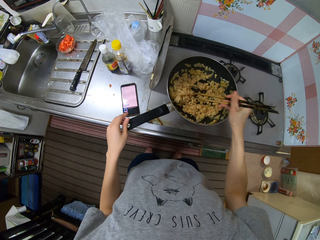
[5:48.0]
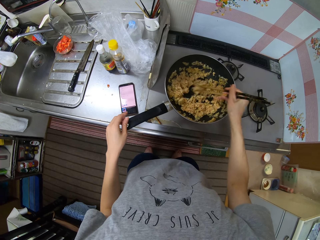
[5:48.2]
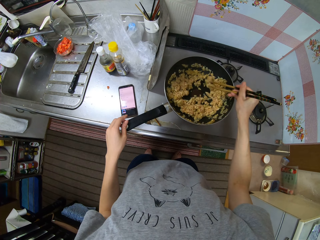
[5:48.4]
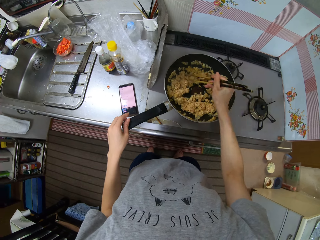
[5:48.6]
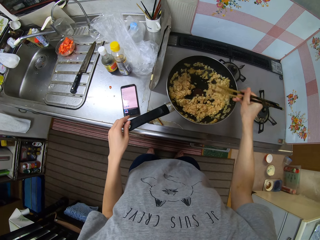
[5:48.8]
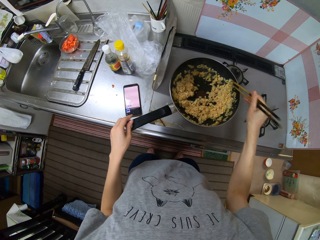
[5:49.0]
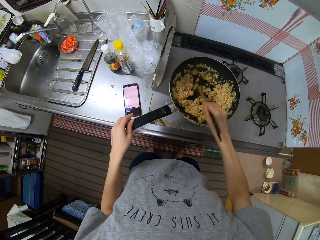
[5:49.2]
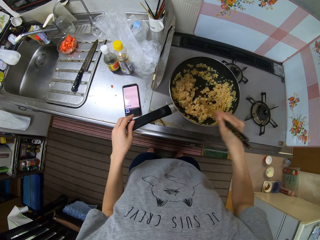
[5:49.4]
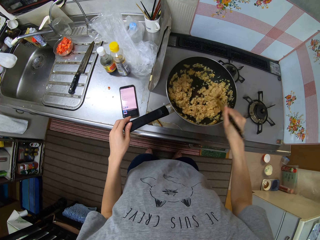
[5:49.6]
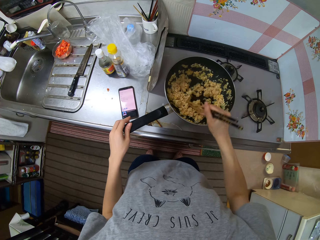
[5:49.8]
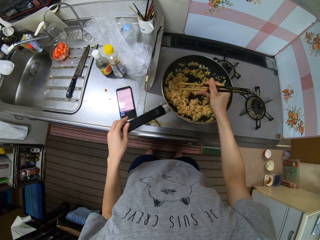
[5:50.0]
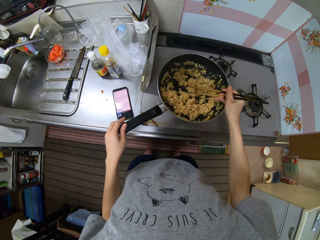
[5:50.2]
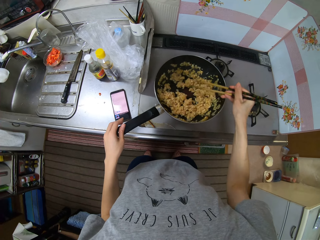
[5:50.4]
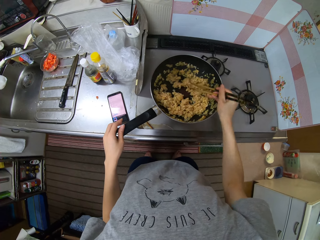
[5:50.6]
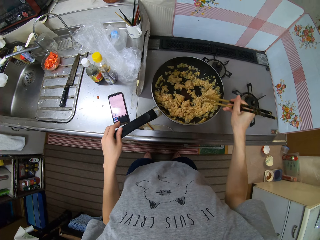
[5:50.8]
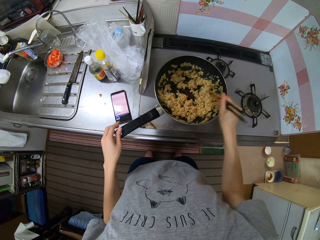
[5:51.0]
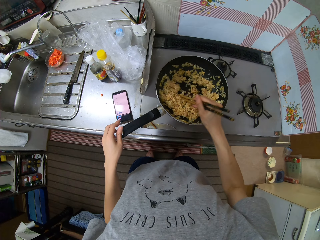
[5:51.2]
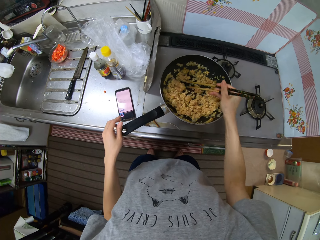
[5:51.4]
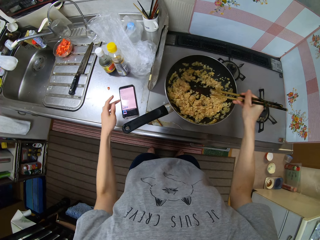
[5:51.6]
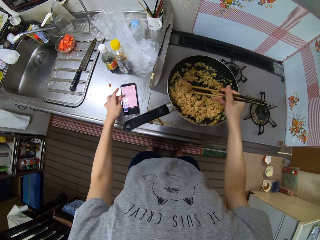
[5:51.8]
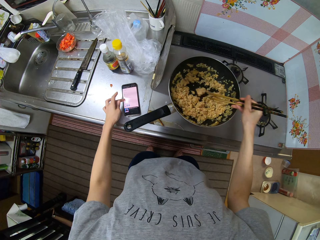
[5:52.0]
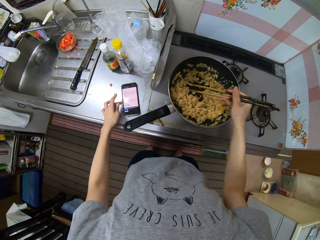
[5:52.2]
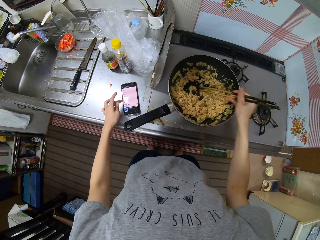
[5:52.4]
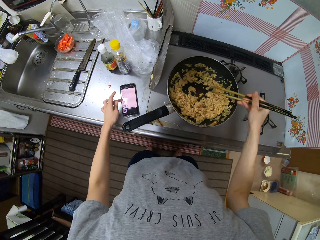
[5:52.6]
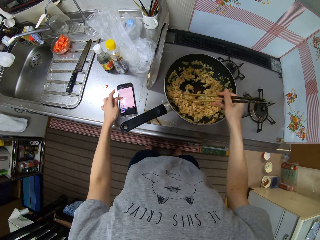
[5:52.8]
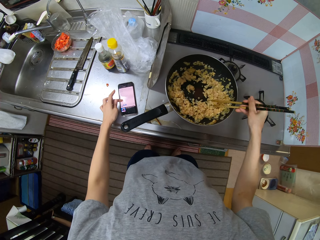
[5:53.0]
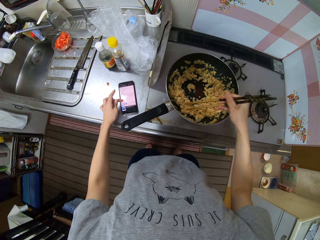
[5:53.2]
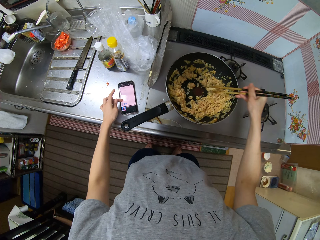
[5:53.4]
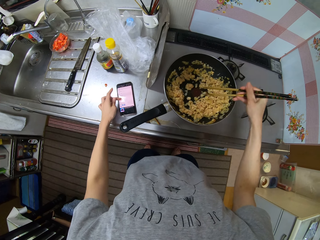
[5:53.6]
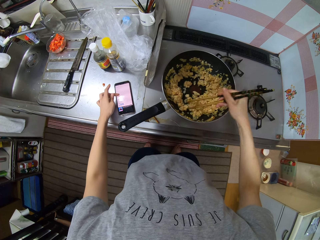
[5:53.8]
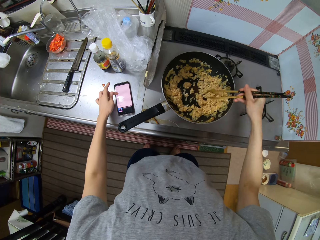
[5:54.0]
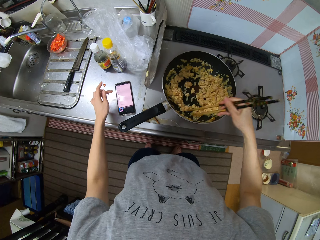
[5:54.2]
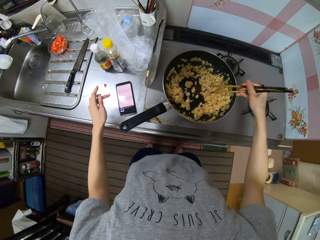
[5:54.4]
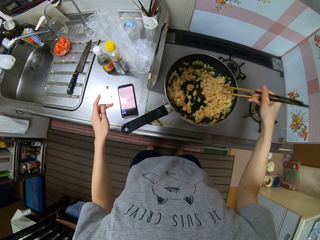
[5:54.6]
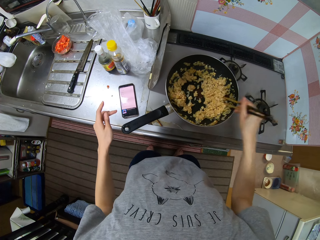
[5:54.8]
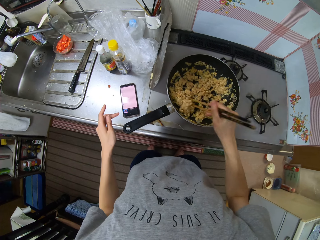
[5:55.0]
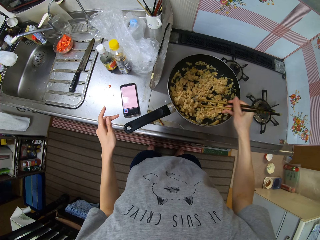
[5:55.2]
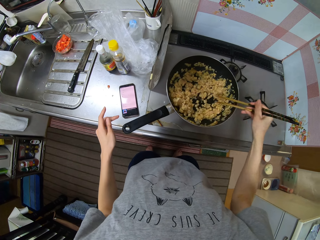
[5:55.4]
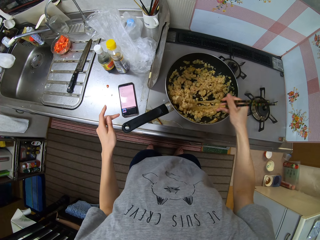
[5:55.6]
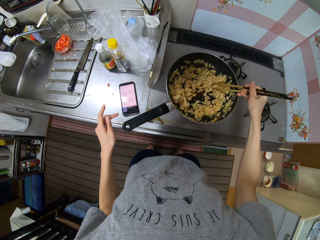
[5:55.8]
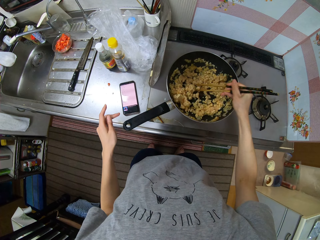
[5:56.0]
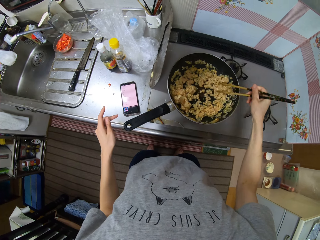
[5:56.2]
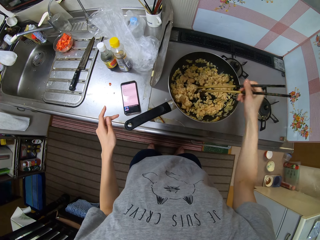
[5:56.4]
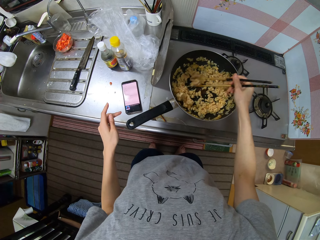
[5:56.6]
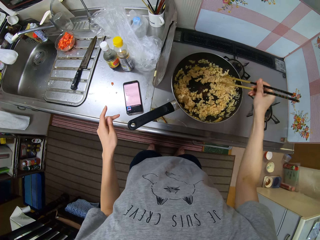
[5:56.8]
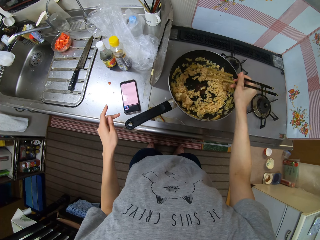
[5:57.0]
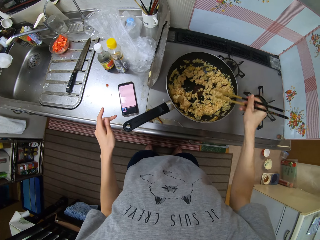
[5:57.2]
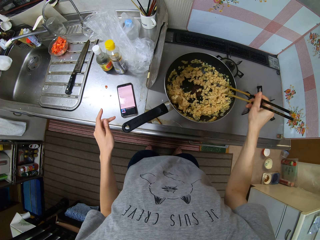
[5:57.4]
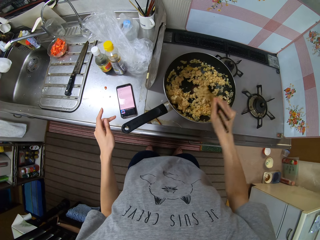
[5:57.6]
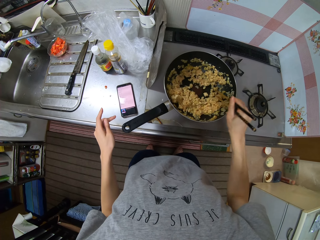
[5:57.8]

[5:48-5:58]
The camera wearer scrolls through the phone. They touch the phone.

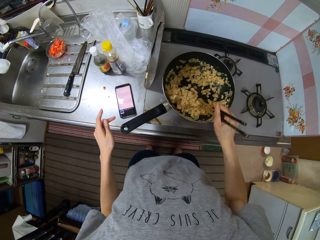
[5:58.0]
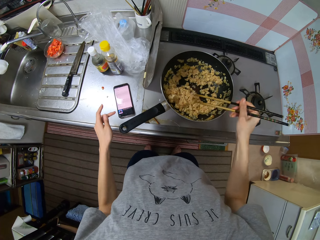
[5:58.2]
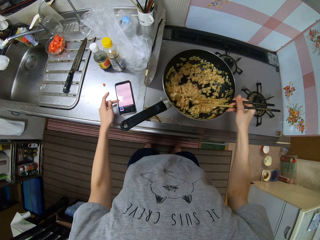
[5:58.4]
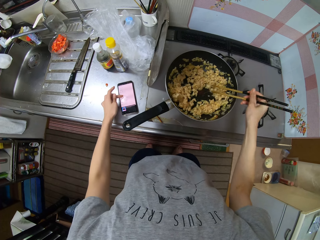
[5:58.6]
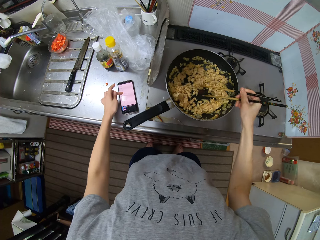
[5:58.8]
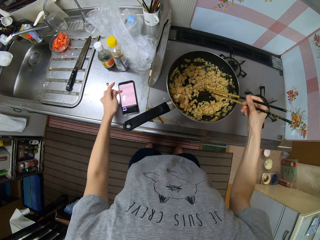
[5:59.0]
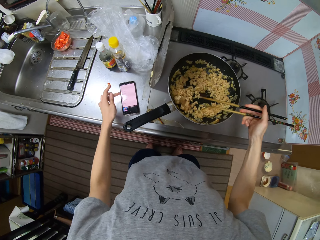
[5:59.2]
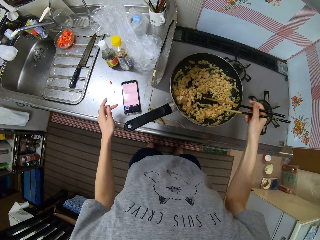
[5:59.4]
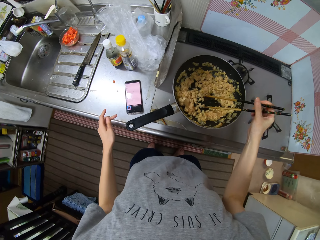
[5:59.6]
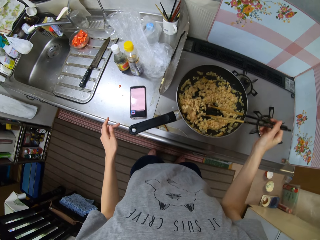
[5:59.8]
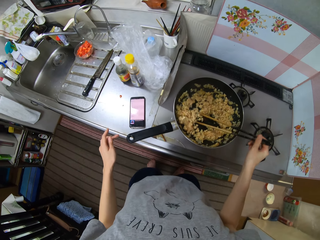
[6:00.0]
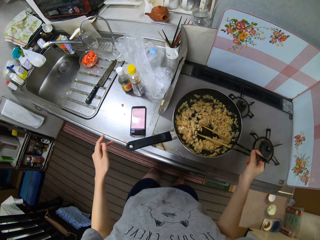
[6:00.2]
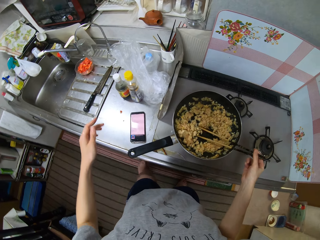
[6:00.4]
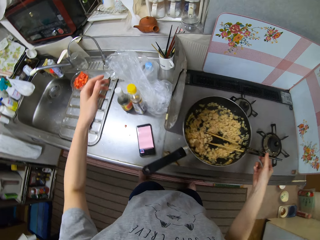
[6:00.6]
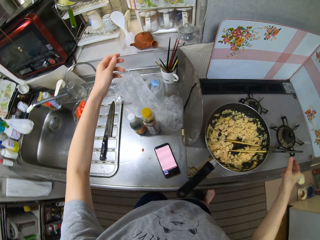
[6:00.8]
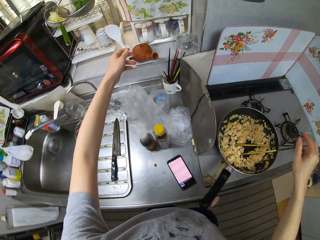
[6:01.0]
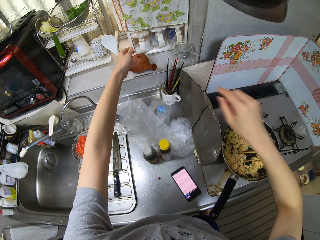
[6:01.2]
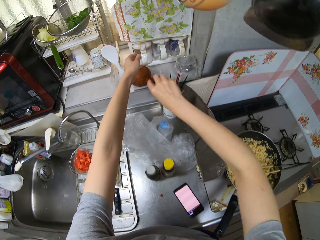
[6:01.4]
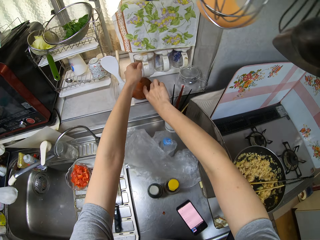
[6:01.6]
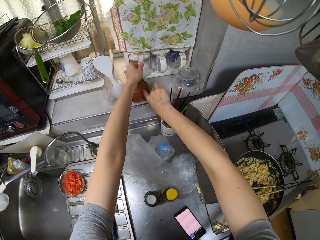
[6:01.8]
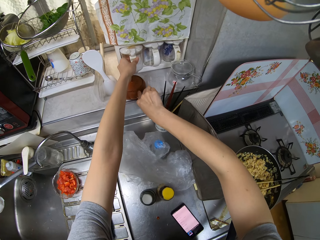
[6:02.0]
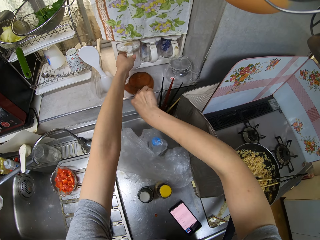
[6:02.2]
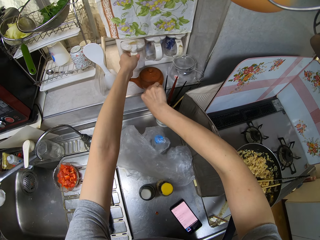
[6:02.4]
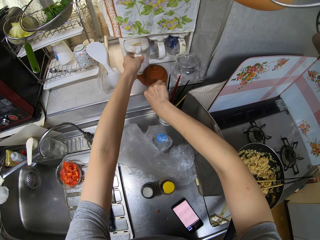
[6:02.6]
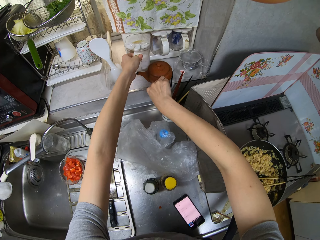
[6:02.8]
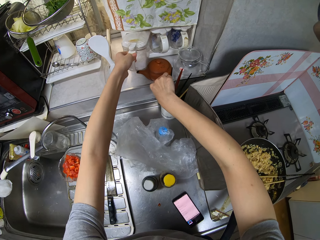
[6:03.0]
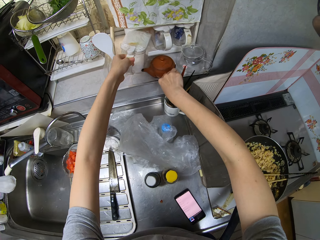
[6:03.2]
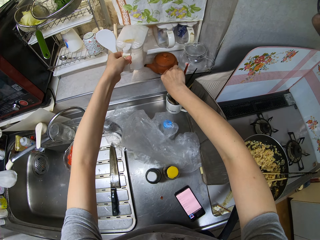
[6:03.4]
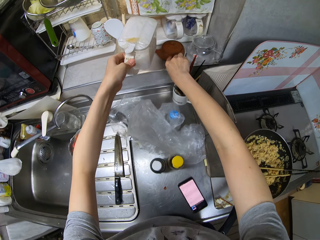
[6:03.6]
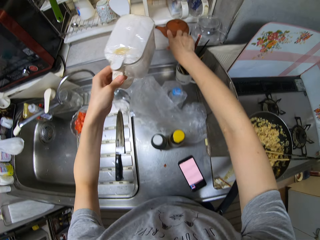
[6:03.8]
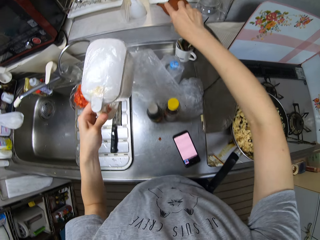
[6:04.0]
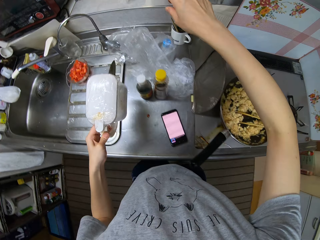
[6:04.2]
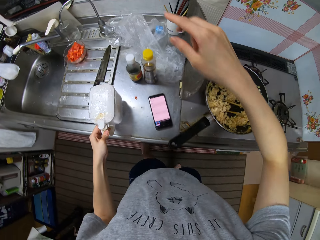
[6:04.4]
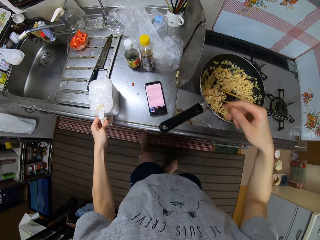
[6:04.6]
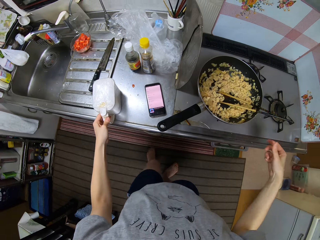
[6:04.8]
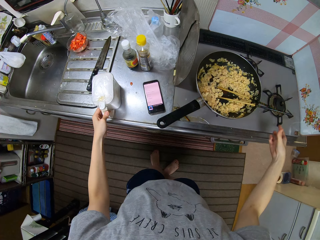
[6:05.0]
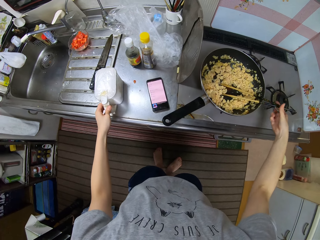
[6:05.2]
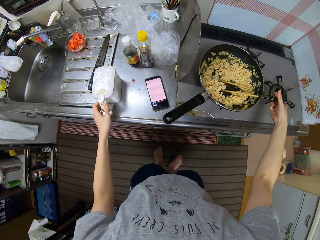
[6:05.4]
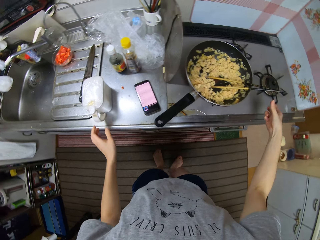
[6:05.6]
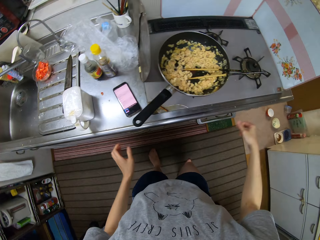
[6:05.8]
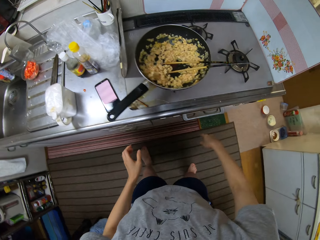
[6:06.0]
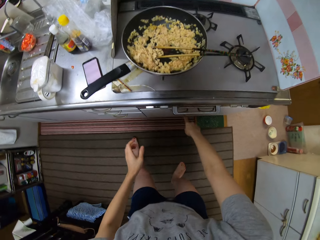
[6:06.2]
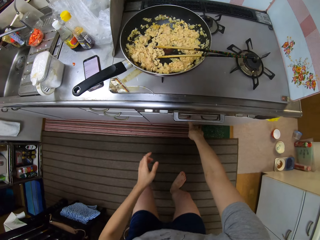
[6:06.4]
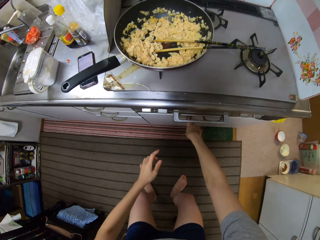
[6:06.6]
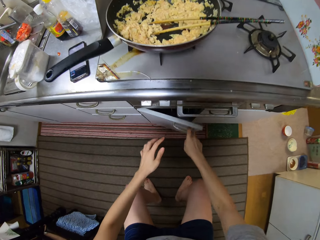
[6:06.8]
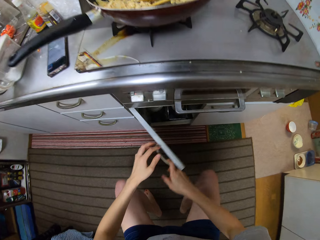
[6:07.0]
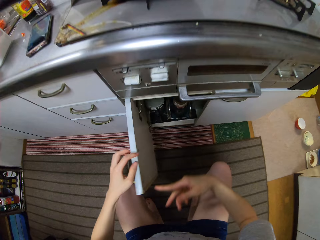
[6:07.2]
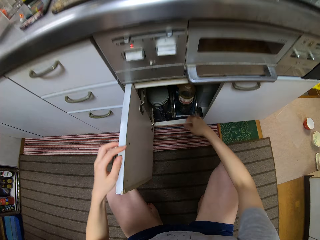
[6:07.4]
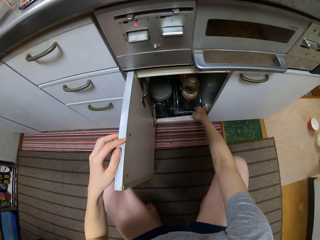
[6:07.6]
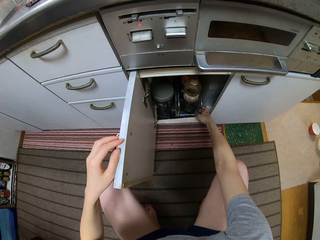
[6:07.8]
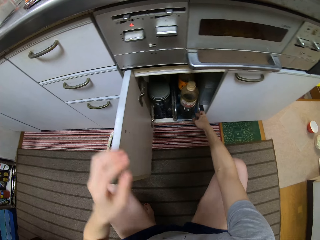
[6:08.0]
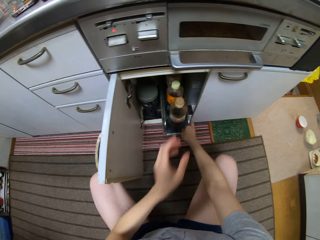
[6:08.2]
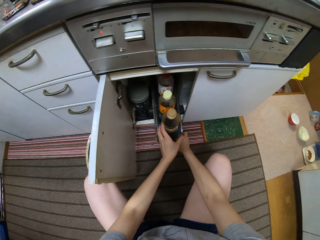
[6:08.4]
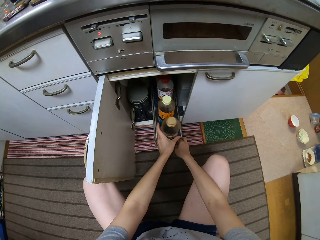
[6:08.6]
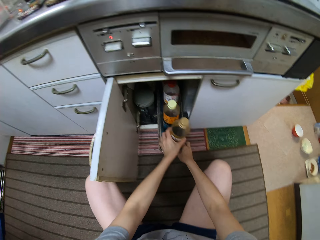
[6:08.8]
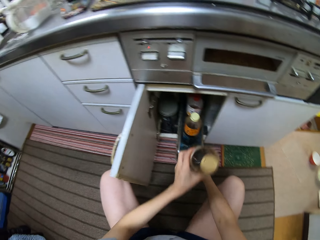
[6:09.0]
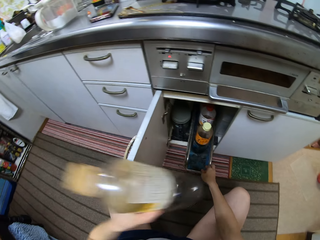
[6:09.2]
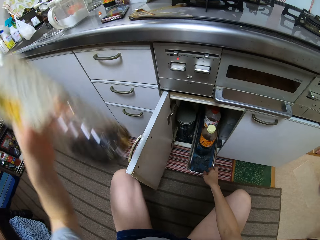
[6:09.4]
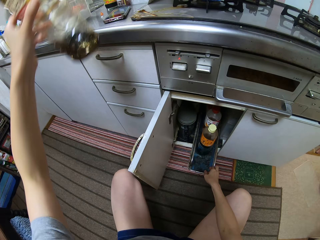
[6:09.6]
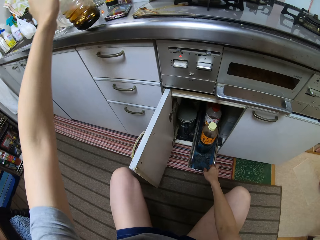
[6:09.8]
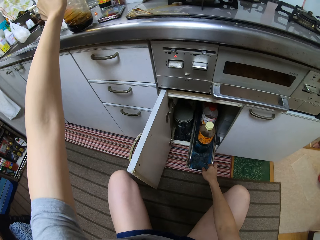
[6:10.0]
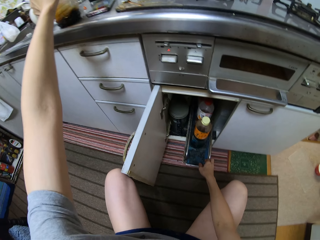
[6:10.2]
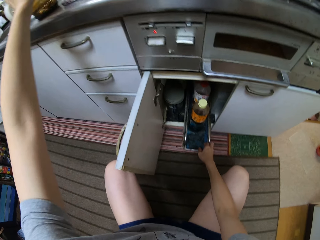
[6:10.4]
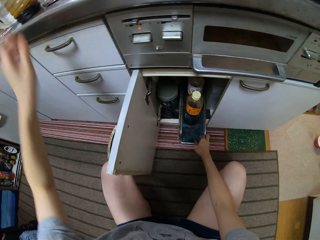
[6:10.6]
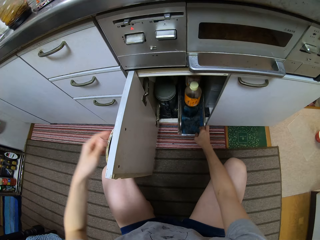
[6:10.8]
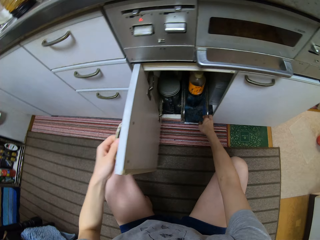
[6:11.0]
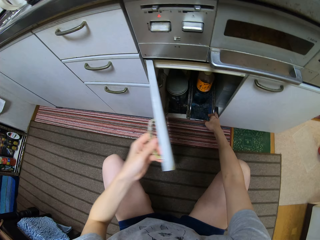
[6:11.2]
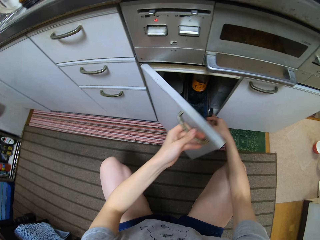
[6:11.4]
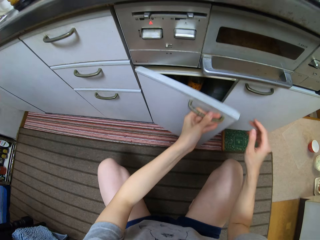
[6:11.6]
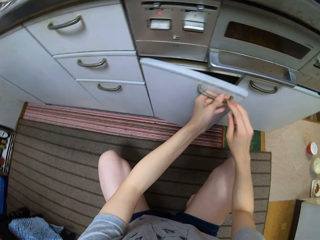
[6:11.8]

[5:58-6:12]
The camera wearer scrolls through the phone. They touch the phone. They move something. They pick up a container of salt from the shelf. They place the container of salt on the kitchen surface. They squat and open the kitchen drawer or cupboard. They take out a bottle filled with fluid from the cupboard. They place the bottle on the kitchen surface. They close the kitchen drawer.
